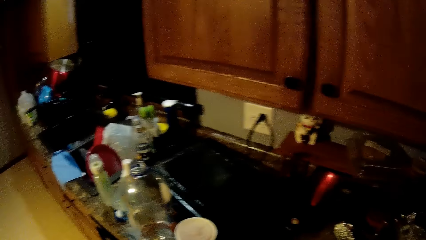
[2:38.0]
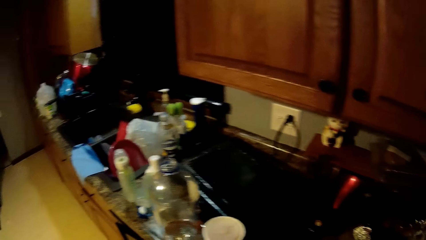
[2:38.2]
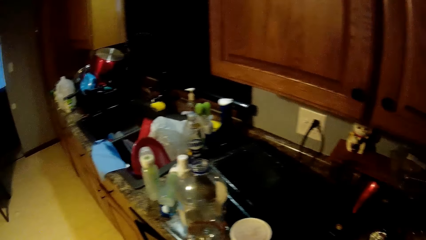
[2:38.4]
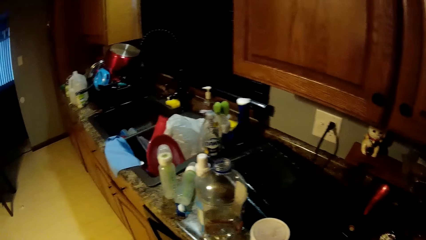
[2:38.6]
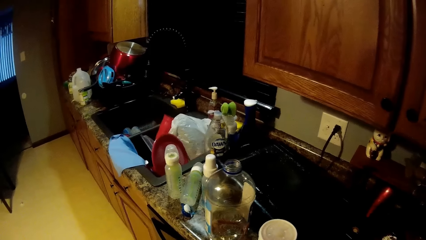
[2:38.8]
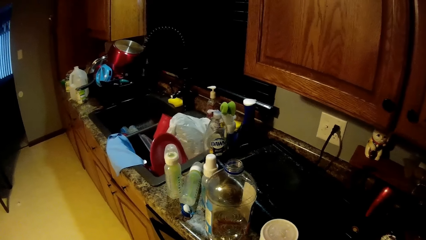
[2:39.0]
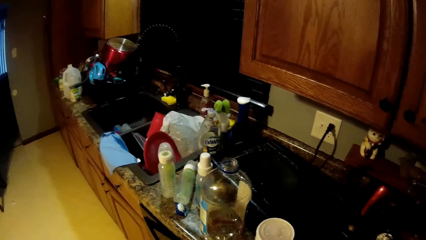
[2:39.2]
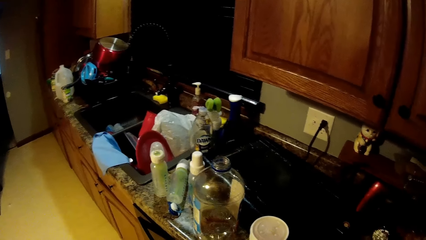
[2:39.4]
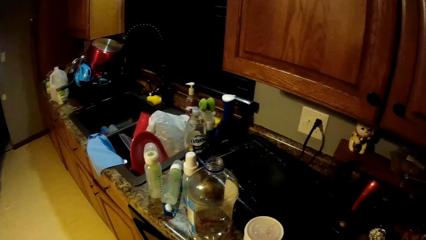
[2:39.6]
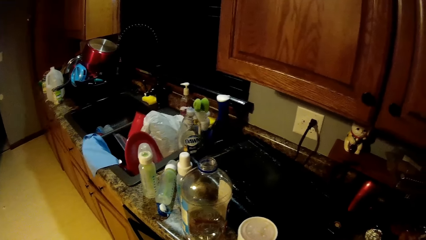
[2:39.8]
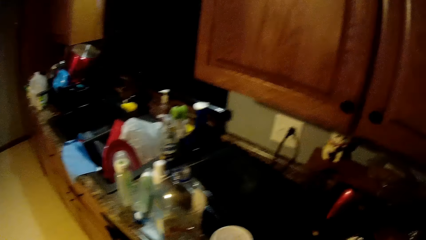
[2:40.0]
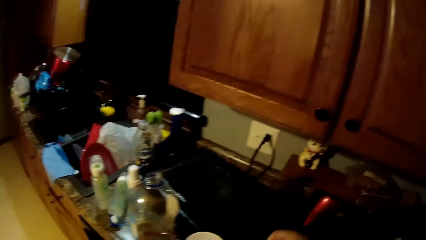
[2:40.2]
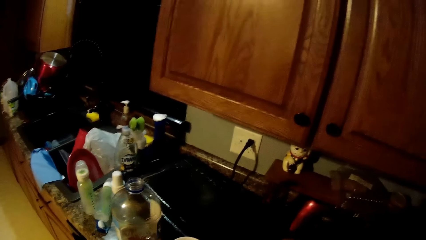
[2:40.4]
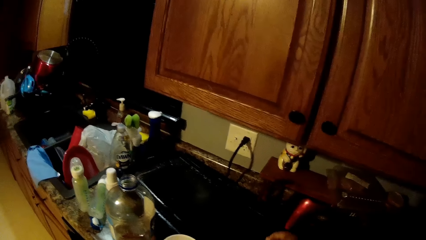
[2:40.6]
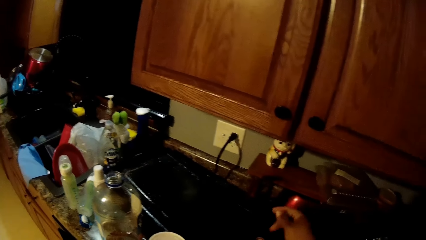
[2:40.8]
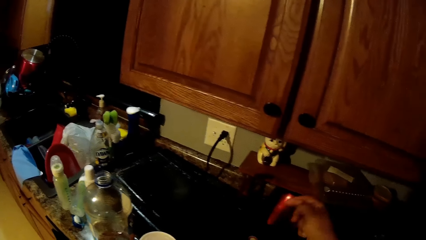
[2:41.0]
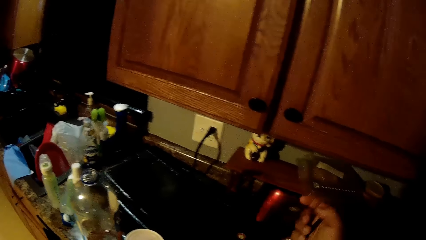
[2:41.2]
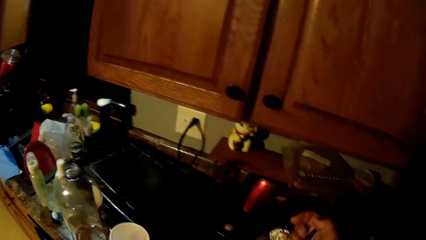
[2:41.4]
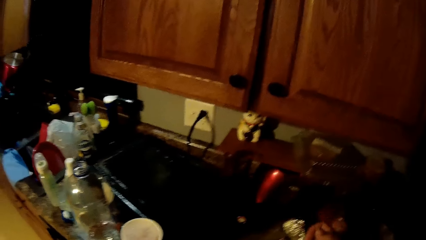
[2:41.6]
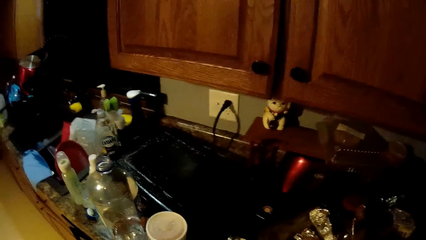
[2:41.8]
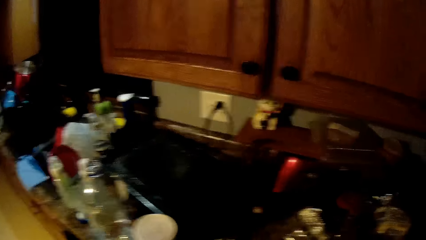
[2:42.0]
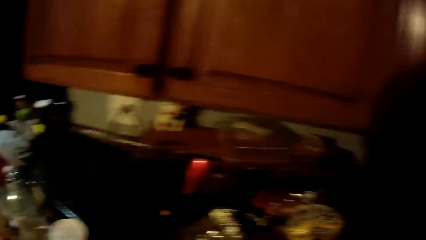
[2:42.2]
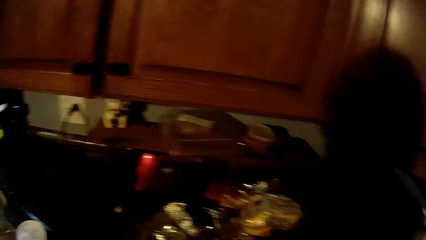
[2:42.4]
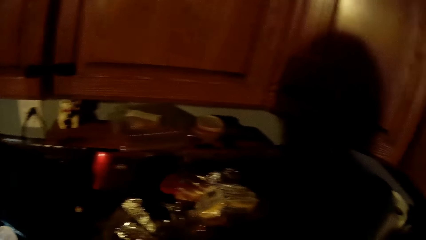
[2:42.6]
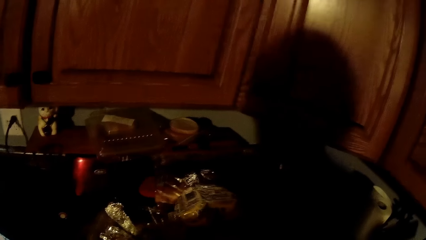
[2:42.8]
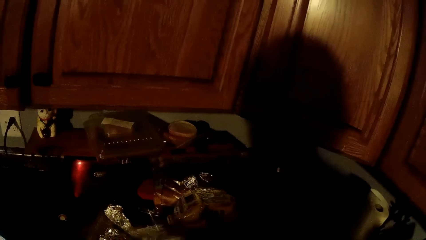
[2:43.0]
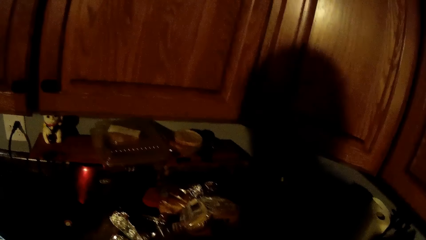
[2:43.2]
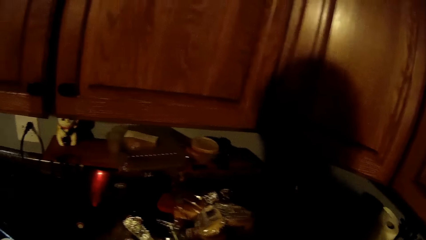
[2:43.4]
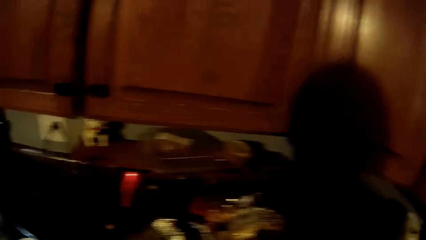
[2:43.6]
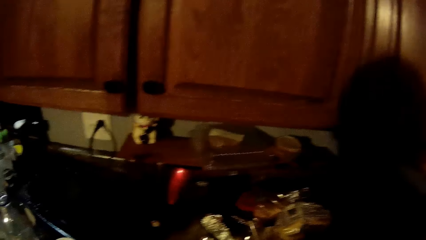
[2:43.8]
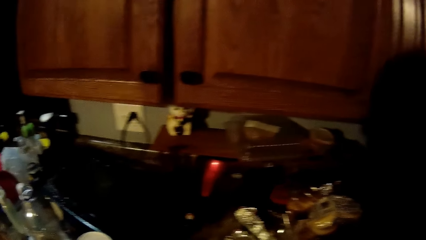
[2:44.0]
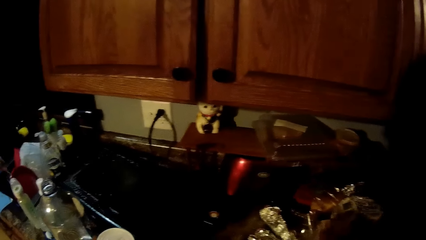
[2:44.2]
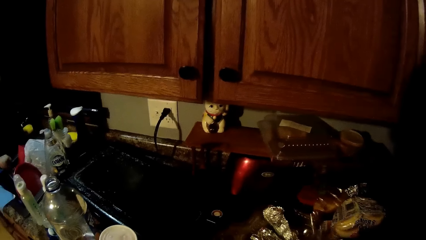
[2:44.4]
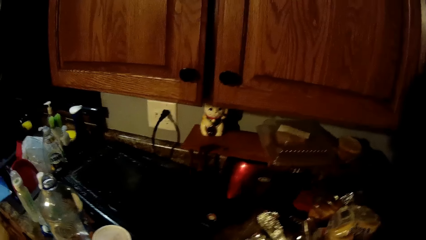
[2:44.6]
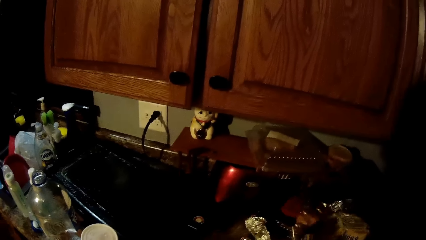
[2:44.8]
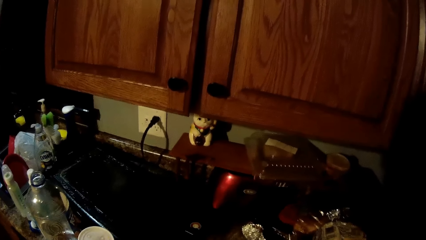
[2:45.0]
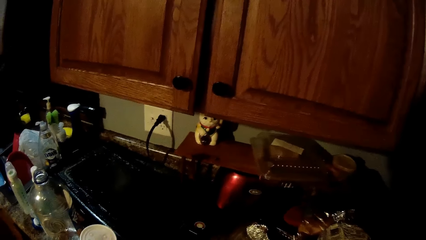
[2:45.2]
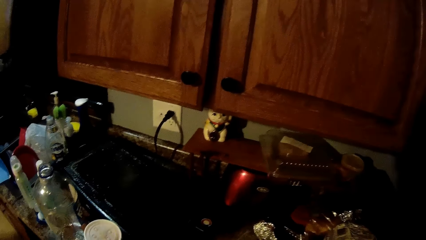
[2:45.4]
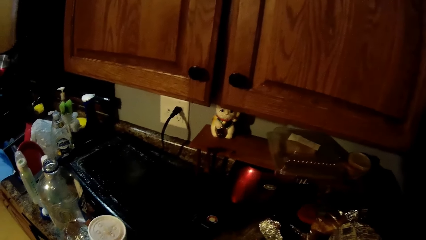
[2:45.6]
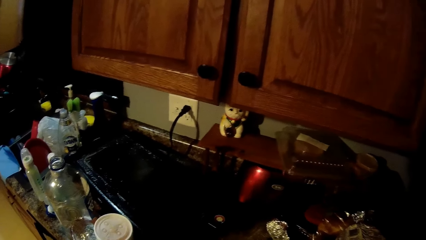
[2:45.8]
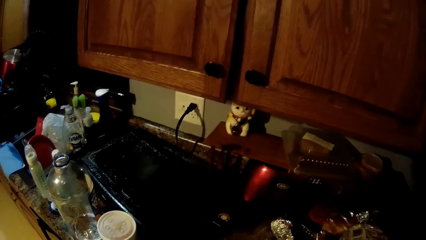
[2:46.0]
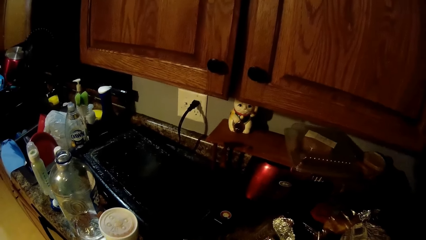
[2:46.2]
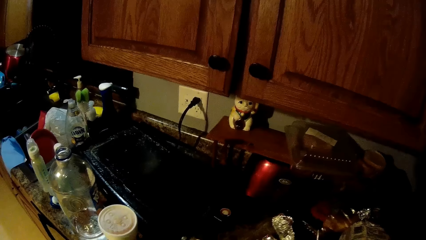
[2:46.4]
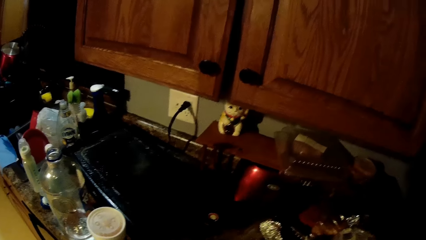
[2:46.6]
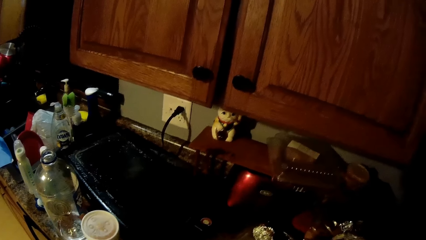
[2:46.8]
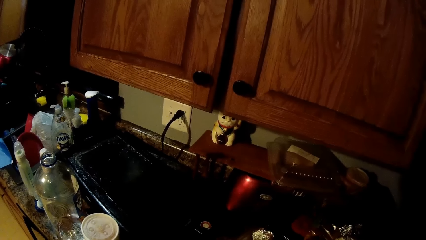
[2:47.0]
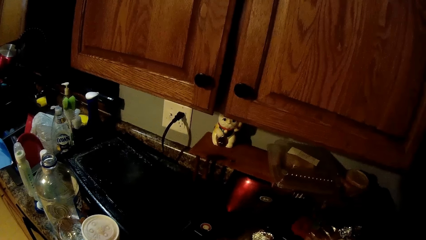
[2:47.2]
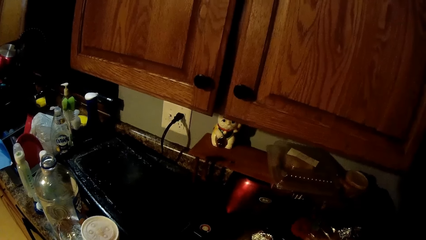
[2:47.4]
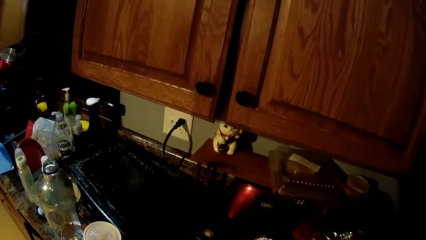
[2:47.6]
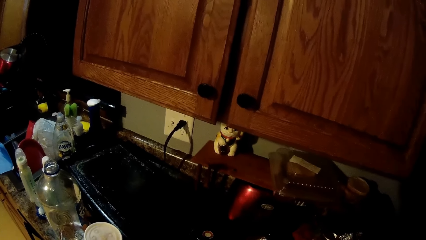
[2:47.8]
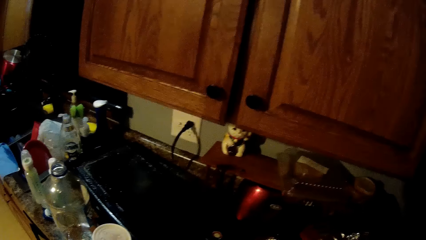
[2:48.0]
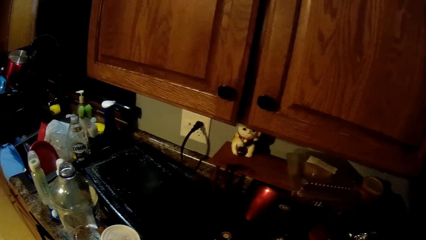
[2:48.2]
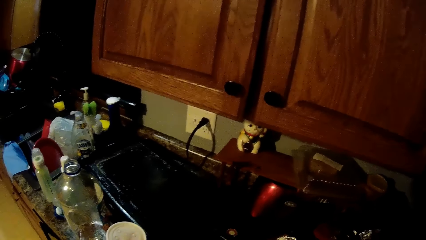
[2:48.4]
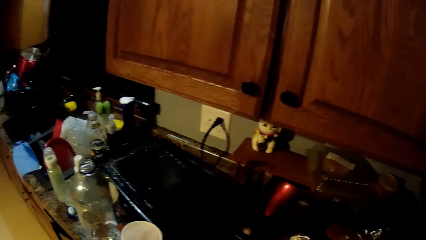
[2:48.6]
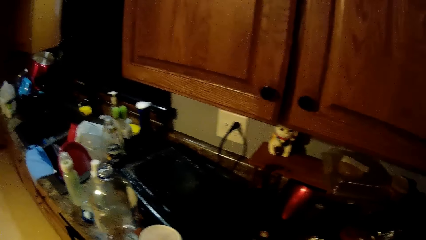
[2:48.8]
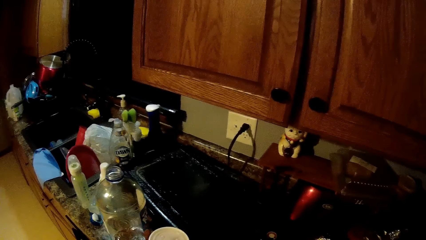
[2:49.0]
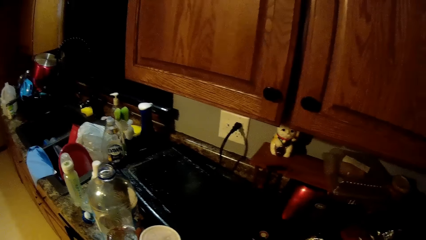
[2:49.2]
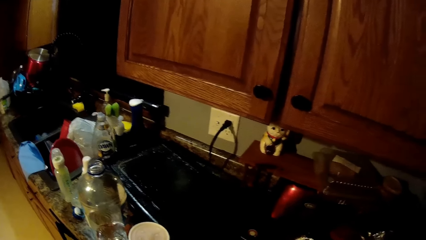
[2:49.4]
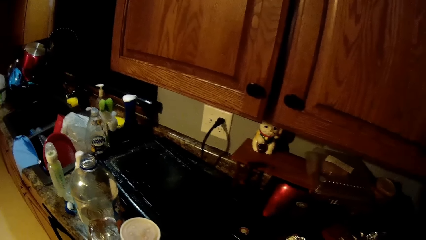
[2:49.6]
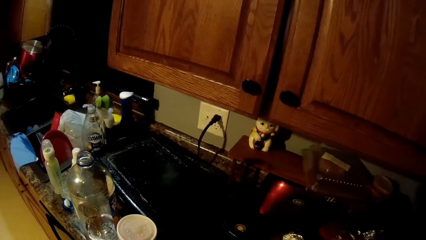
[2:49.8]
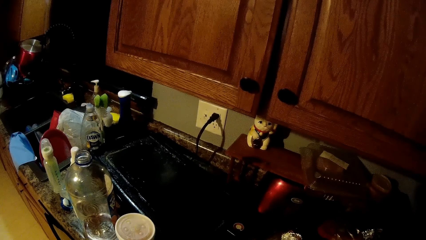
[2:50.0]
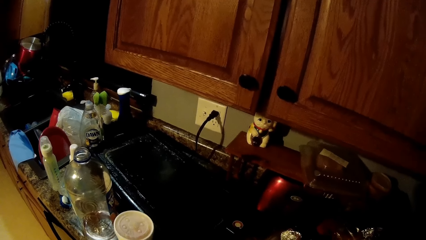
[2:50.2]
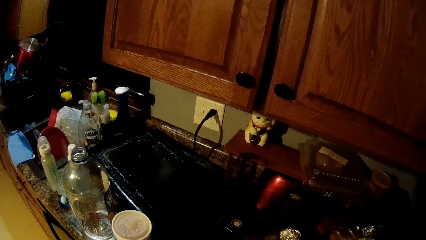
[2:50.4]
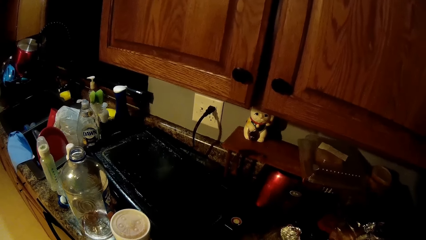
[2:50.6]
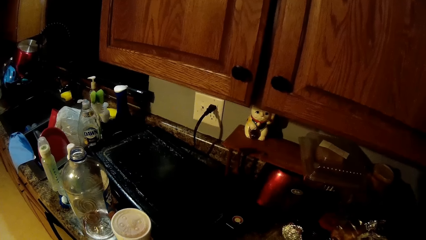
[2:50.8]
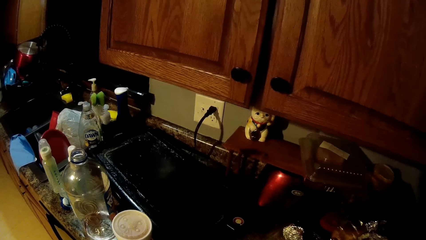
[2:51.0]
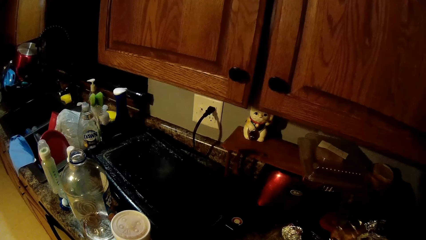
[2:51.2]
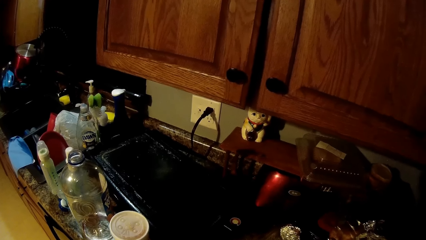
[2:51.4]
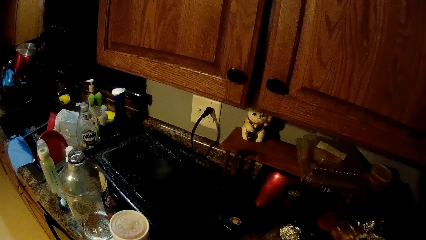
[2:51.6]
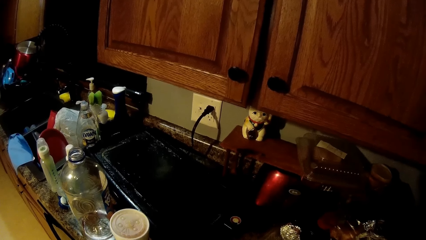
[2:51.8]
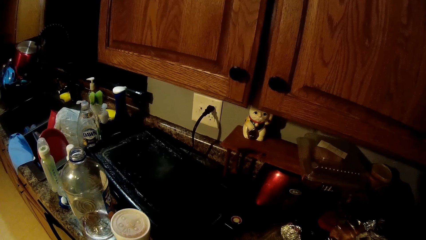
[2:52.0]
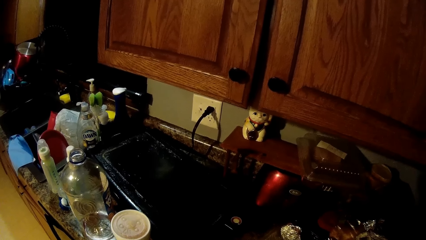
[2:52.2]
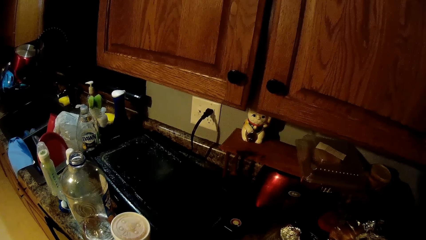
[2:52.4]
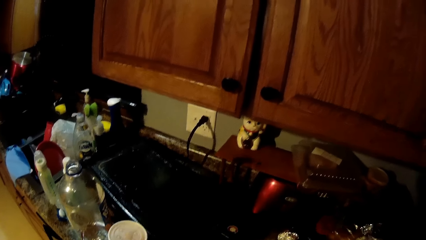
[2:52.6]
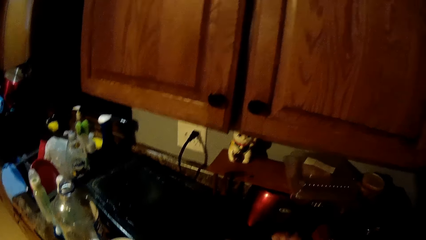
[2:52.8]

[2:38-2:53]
The camera wearer converses with the woman.
